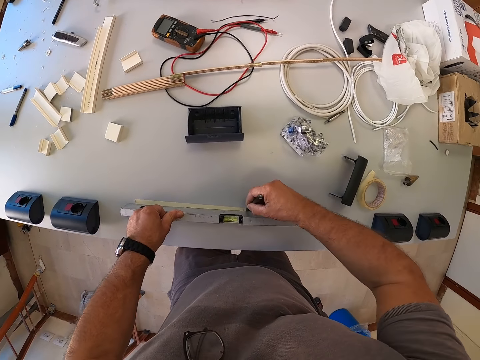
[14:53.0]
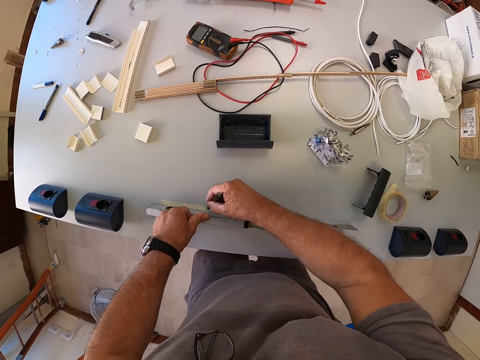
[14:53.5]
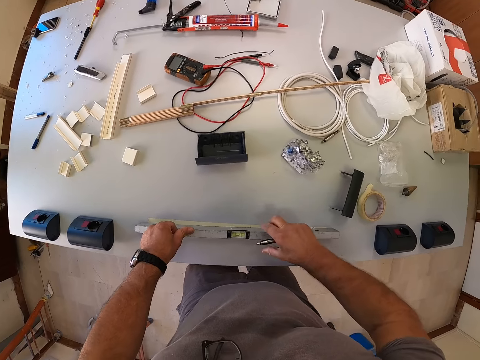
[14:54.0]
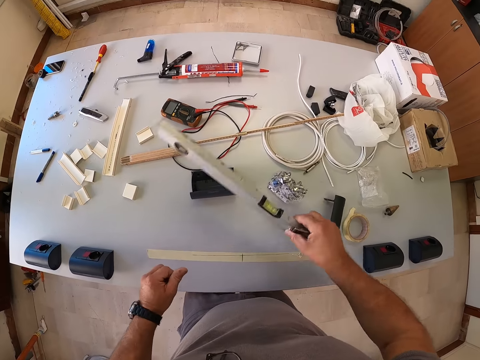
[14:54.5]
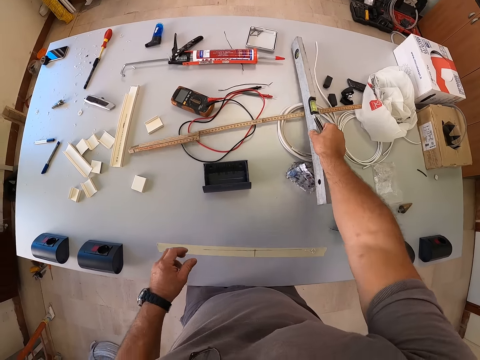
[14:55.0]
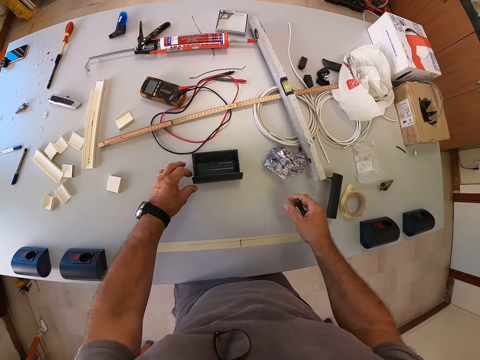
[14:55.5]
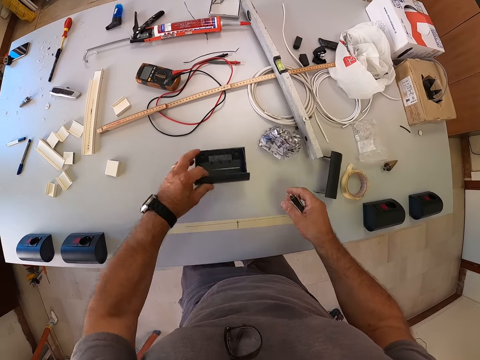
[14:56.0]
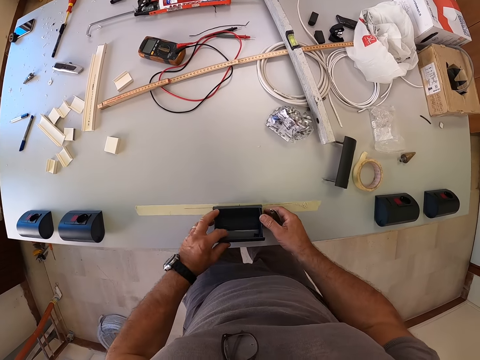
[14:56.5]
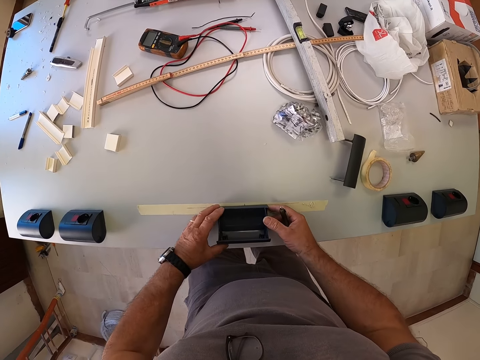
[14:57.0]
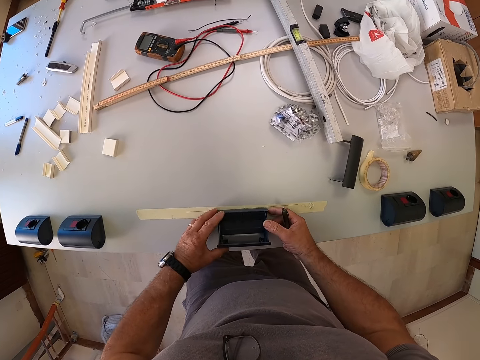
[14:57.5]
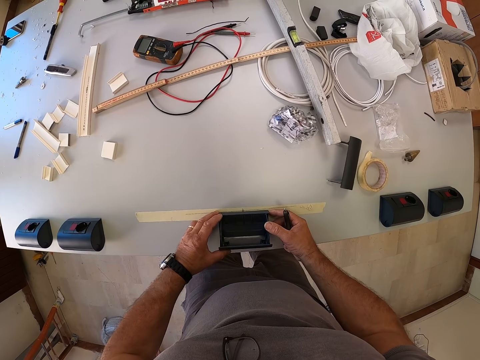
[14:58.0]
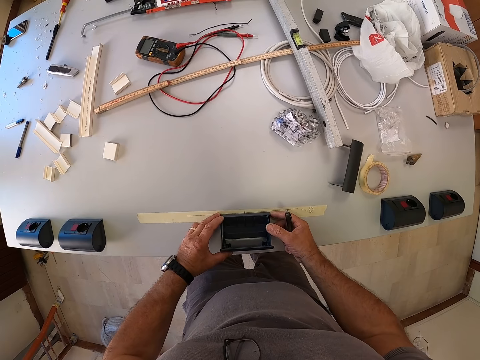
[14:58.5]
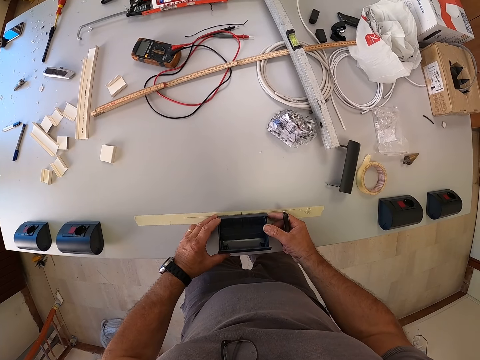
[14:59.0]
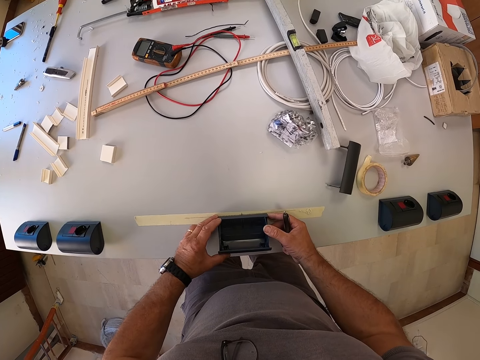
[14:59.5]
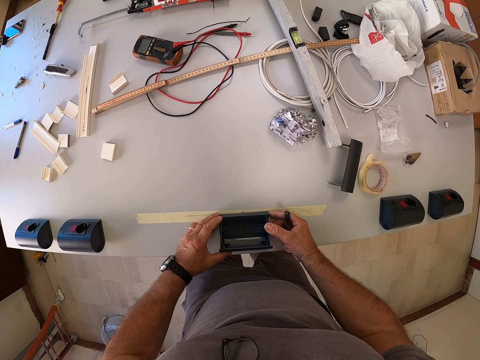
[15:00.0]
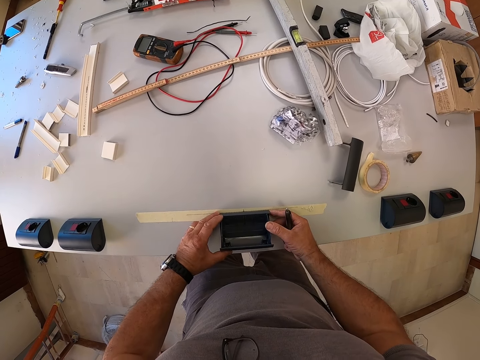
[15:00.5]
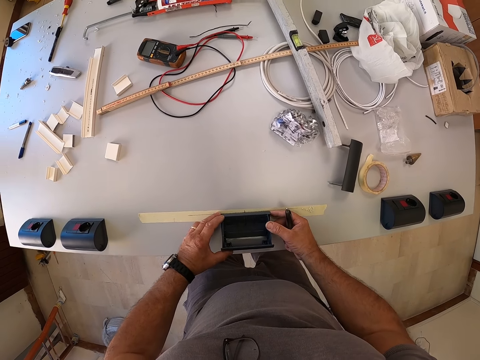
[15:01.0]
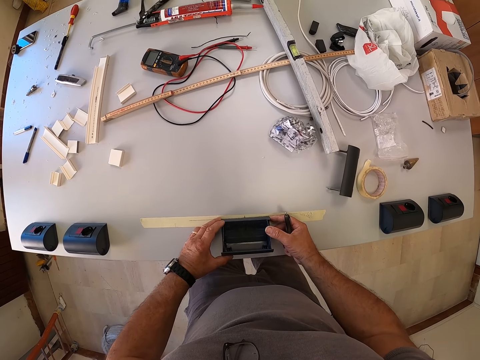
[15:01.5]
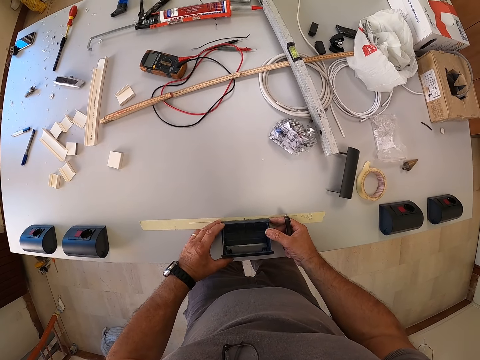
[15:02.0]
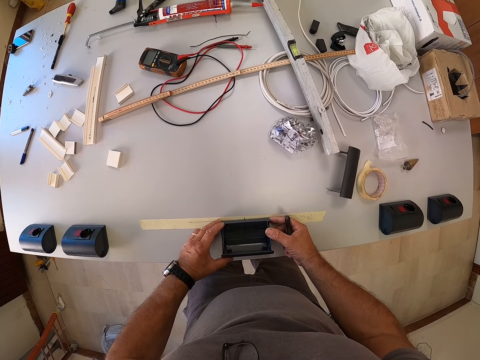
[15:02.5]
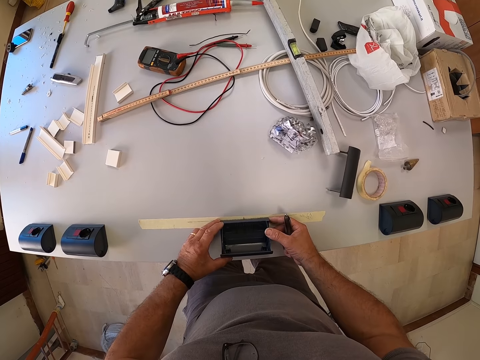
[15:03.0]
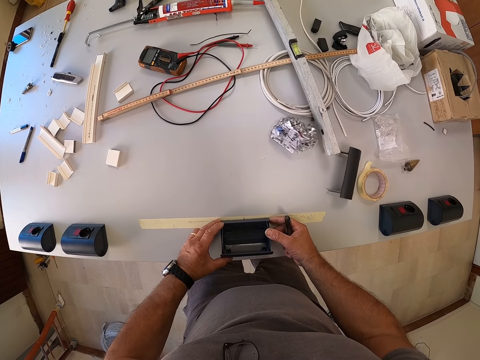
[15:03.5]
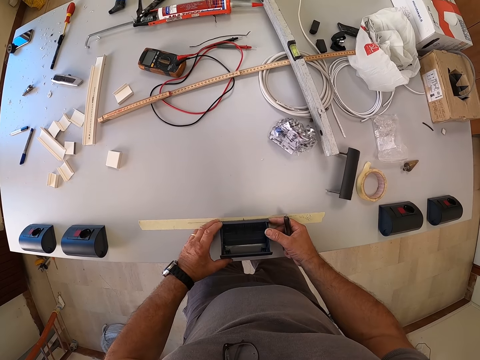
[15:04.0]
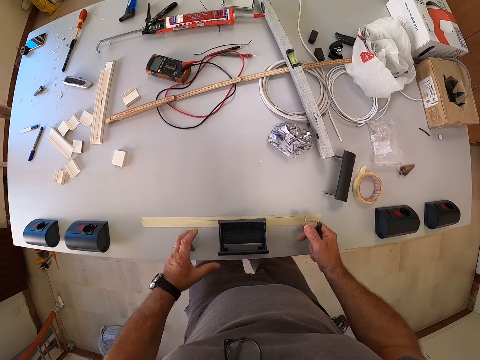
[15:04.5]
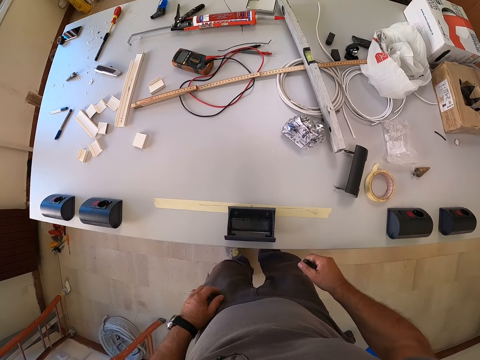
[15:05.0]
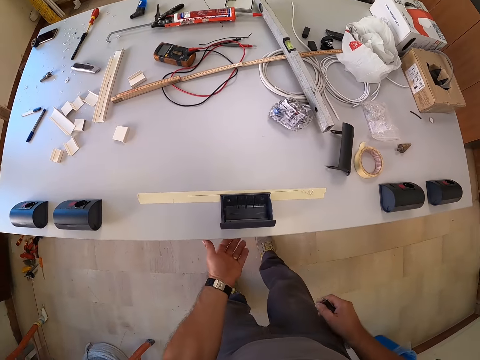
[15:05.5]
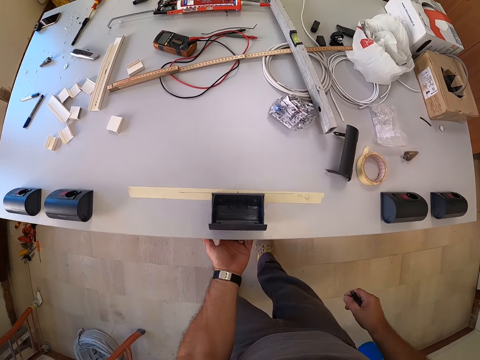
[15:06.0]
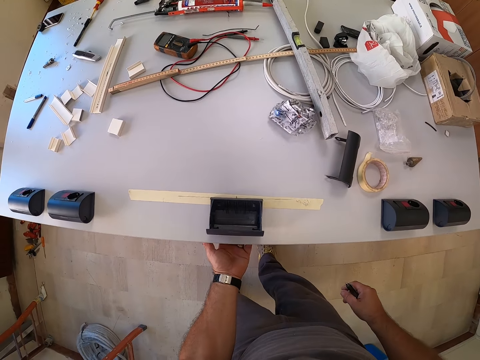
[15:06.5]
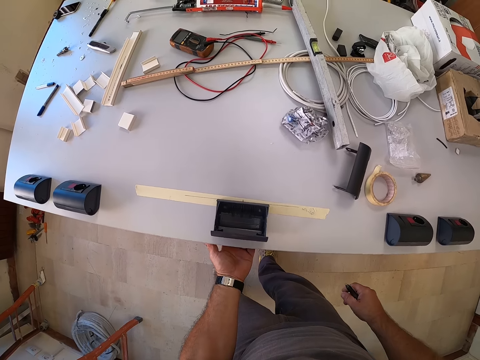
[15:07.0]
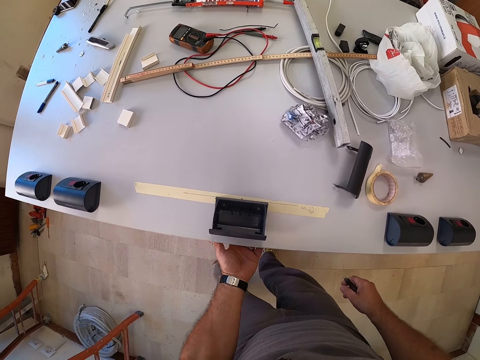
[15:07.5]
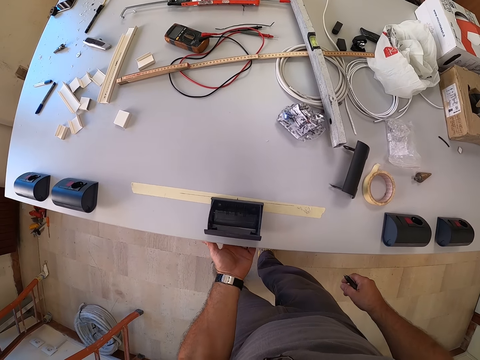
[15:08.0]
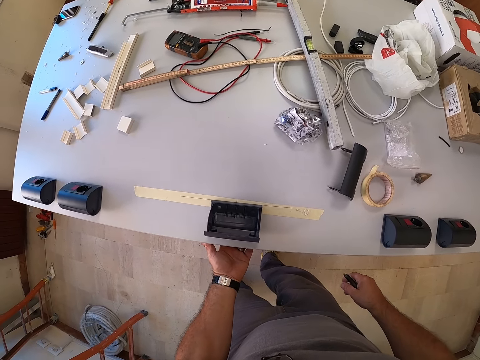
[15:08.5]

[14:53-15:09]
The camera wearer drops the plumb level on the table. He puts the ruler on the table. He picks up the switch box on the table. He sets the switch box on the marked paper tape. He looks at something. He puts something on the table. He puts his right hand under the table. He touches the table.

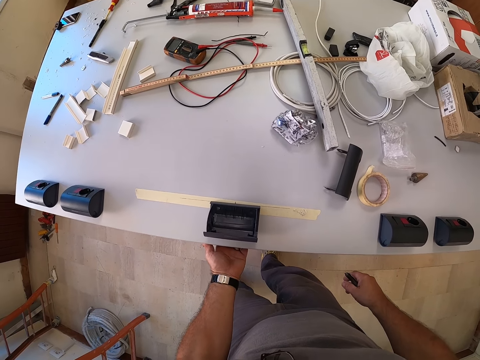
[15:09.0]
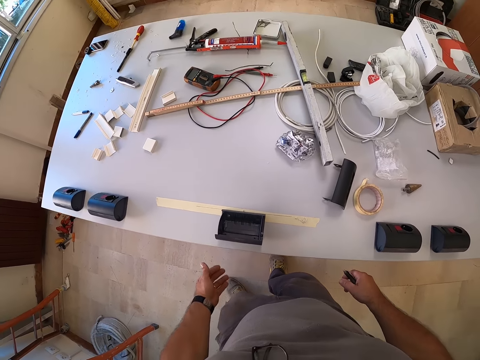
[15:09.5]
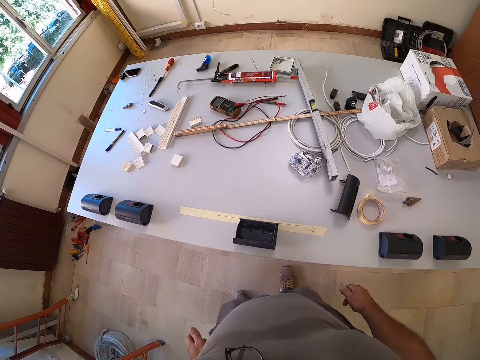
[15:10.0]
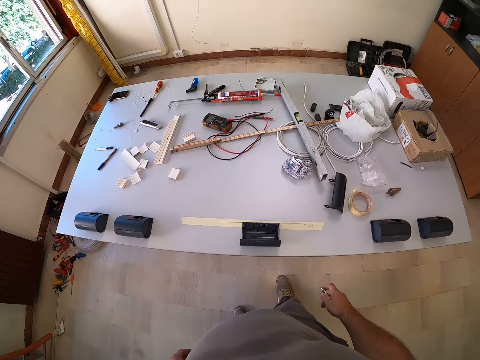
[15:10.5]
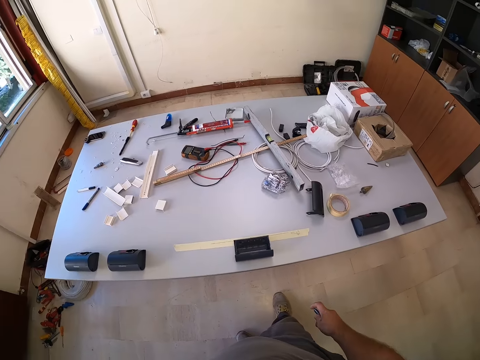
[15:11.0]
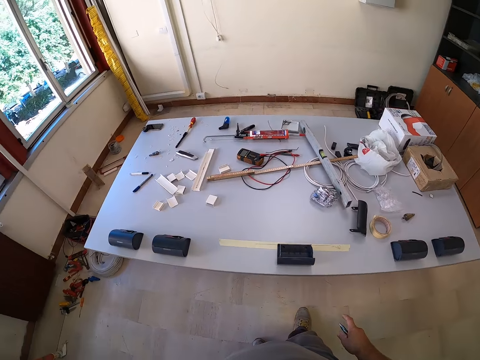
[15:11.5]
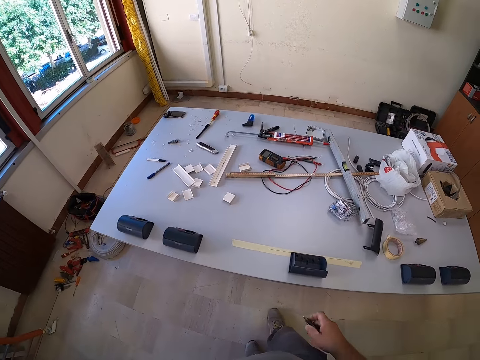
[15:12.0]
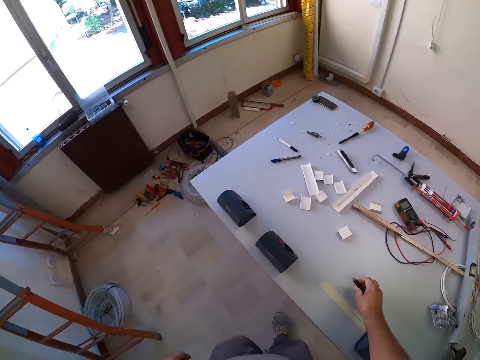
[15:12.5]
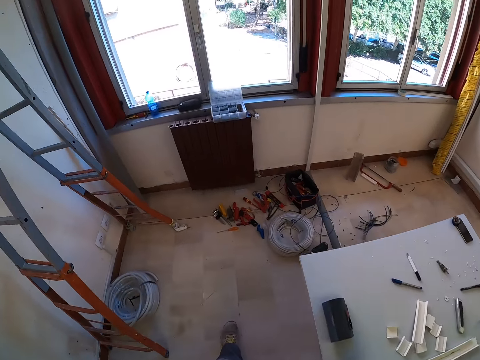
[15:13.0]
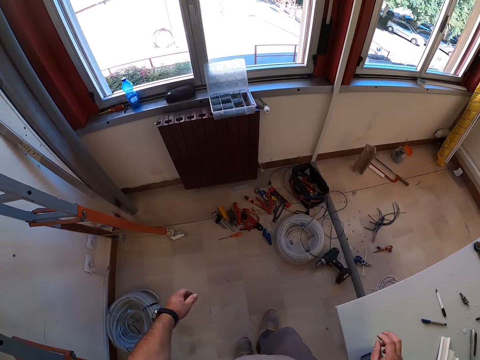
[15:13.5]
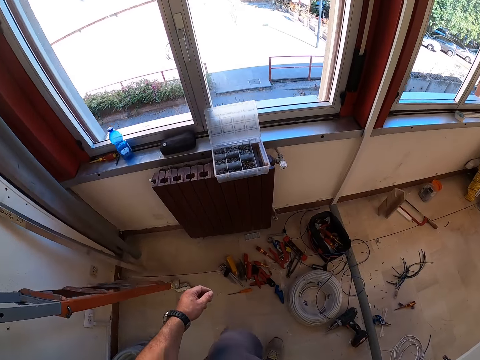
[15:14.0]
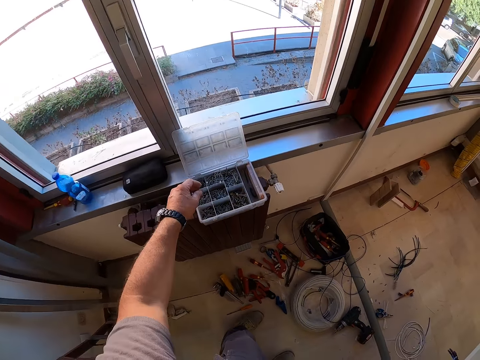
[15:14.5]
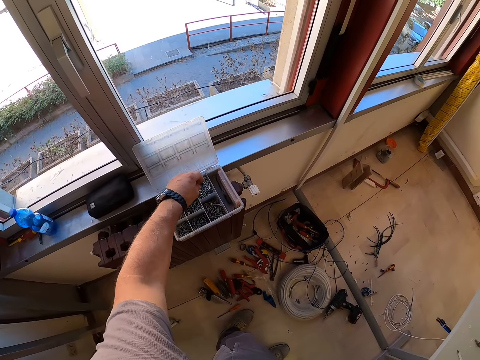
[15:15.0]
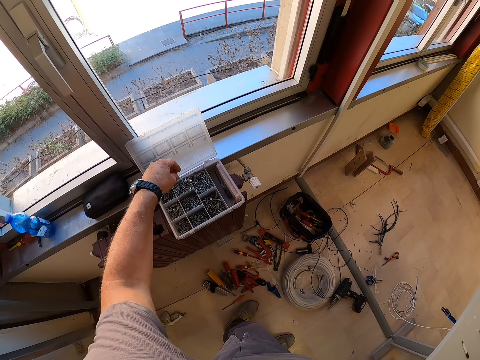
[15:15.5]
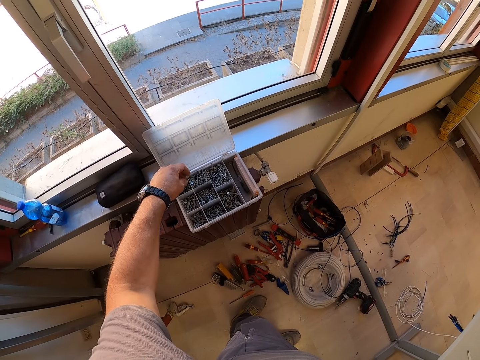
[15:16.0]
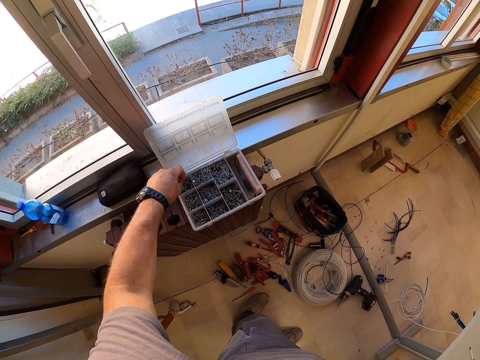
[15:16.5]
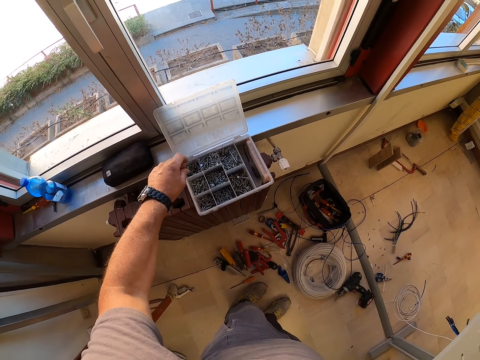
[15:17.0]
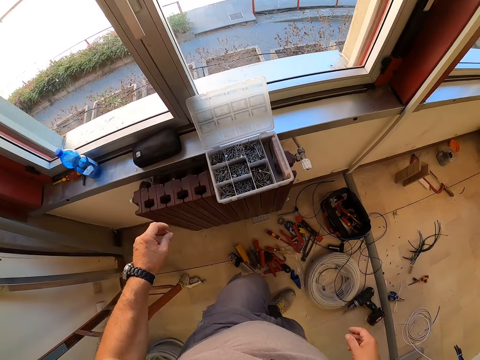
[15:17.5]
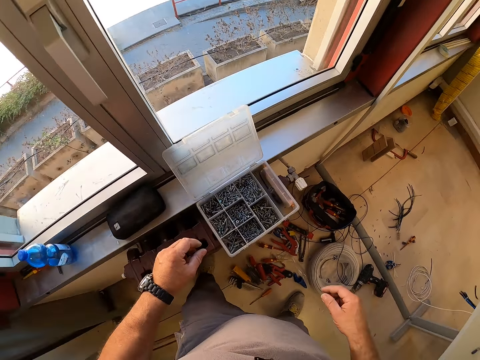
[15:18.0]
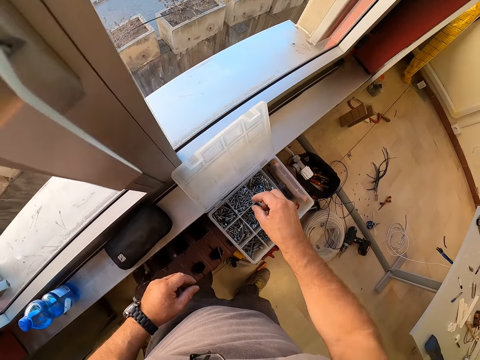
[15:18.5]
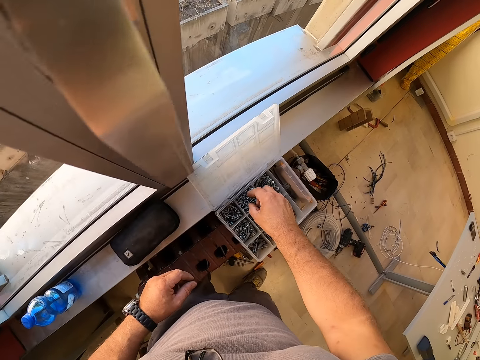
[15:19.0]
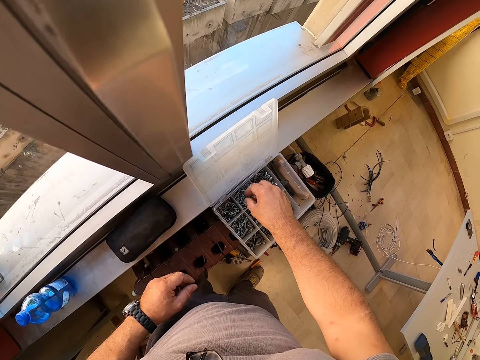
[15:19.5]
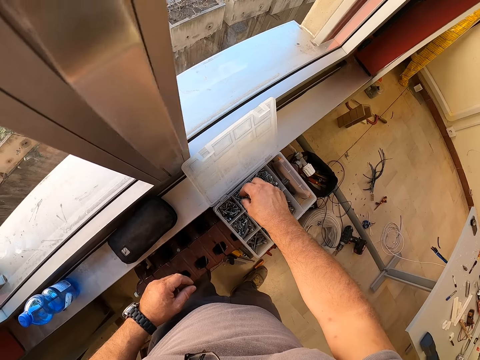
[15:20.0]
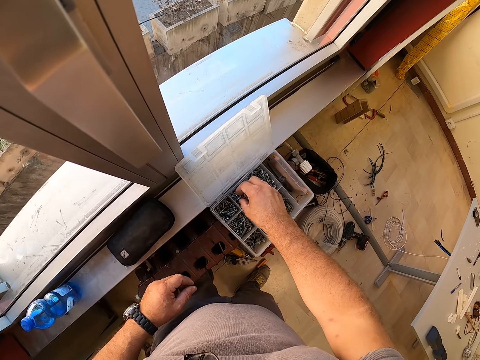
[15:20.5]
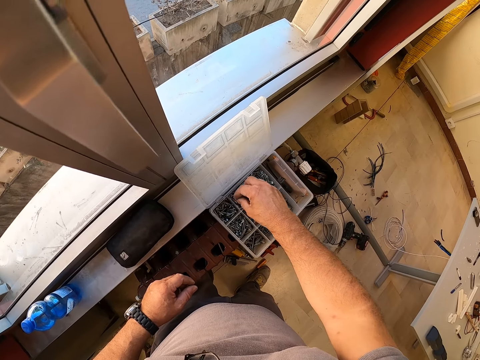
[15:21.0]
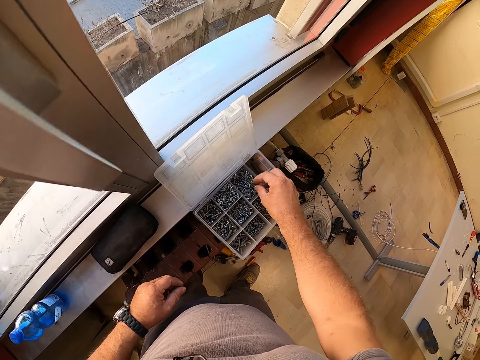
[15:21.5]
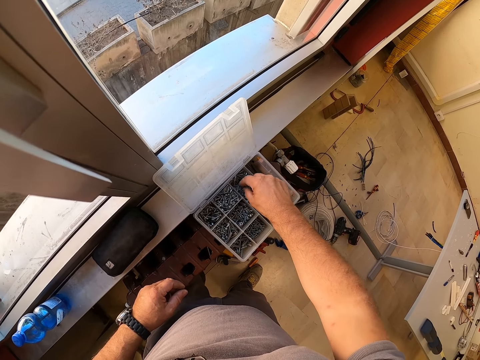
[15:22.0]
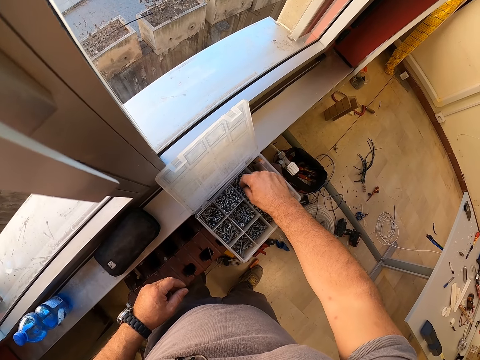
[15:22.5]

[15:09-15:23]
The camera wearer stands beside the table. They press the pen. They put the pen on the table. They walk towards a screw box. They pick screws from the screw box.
